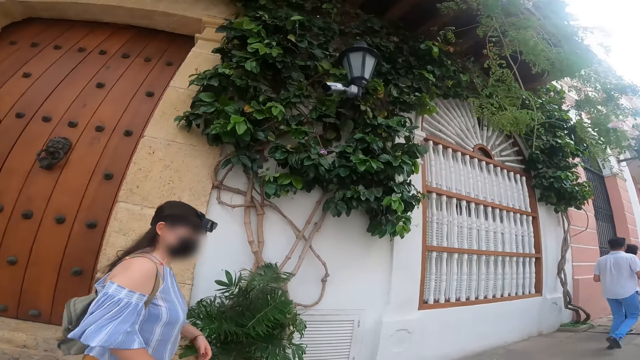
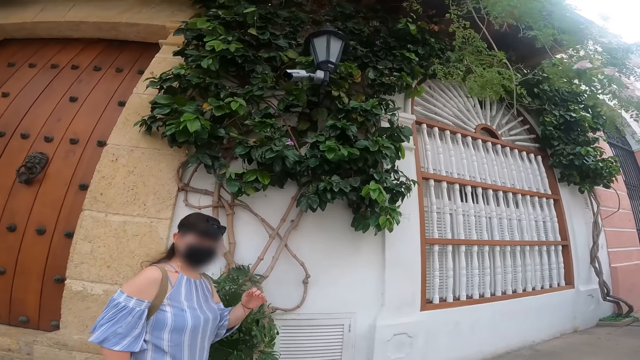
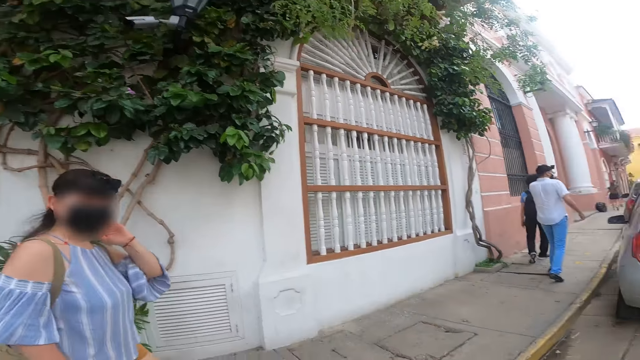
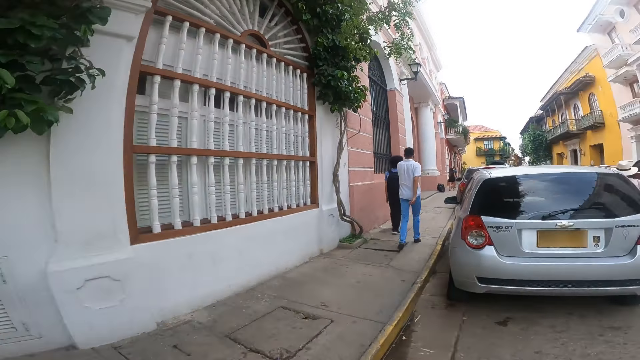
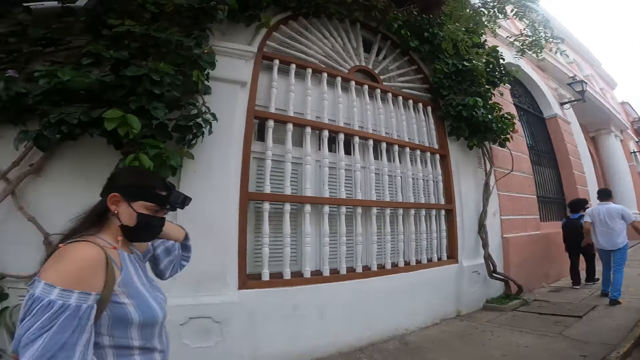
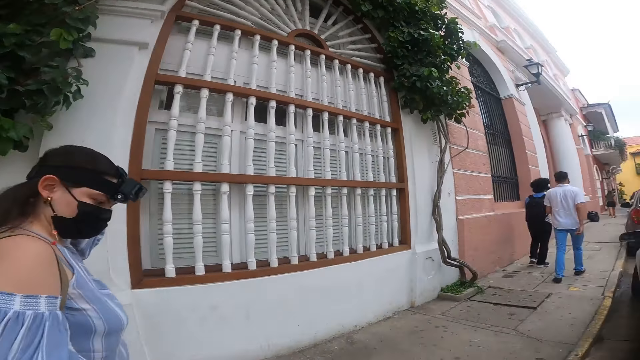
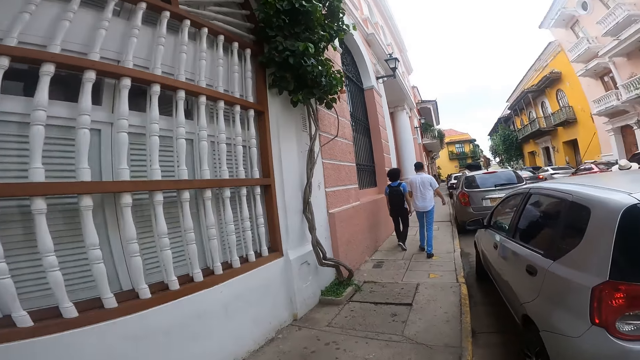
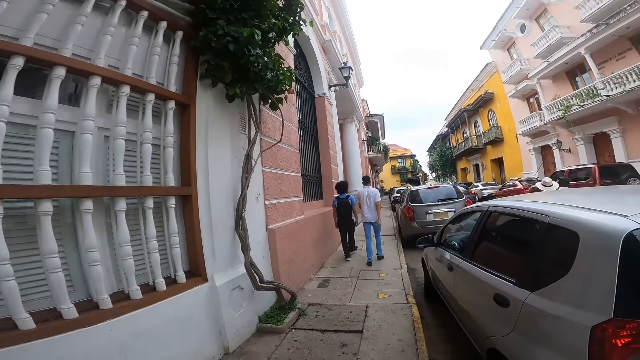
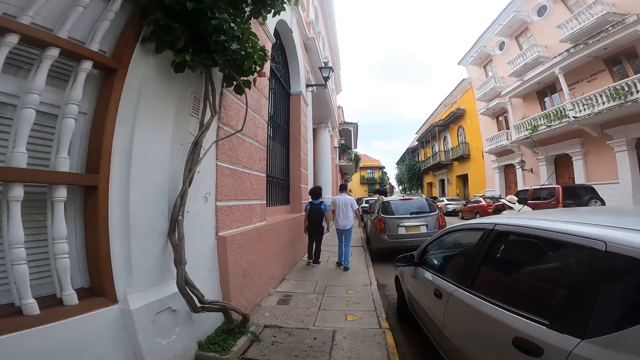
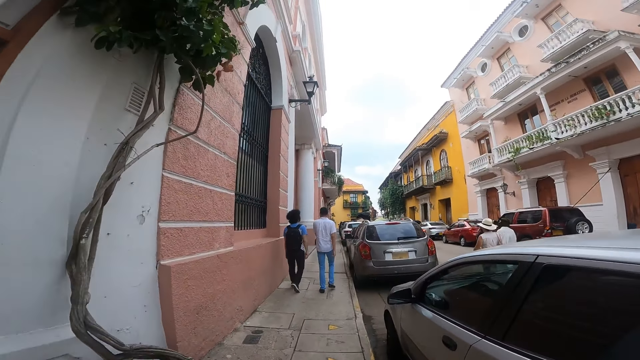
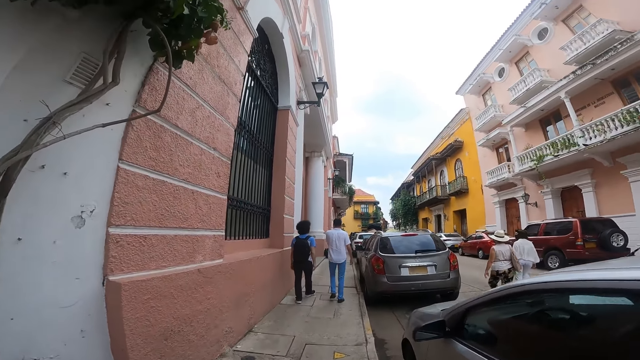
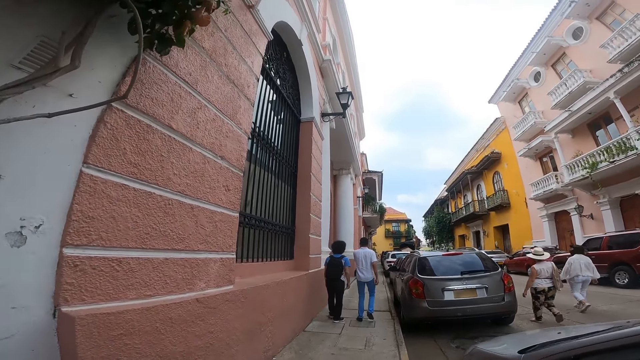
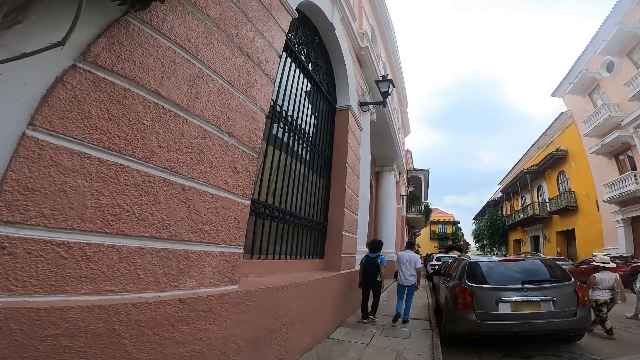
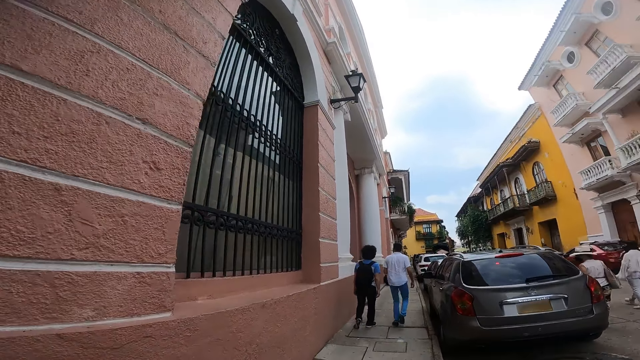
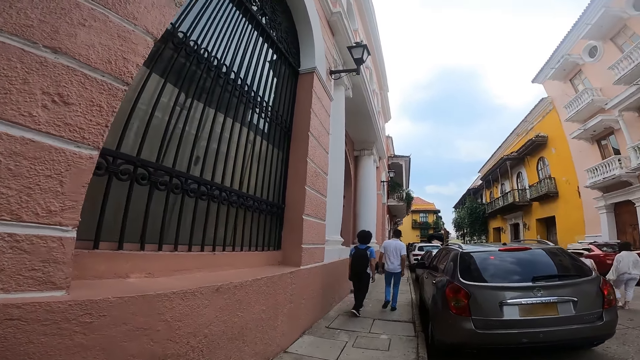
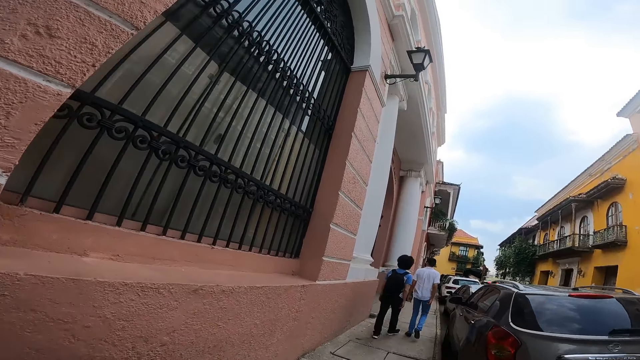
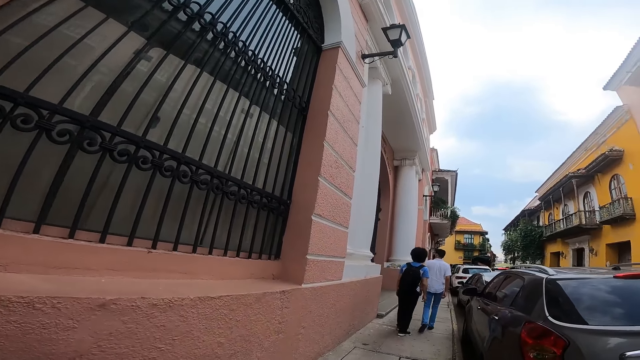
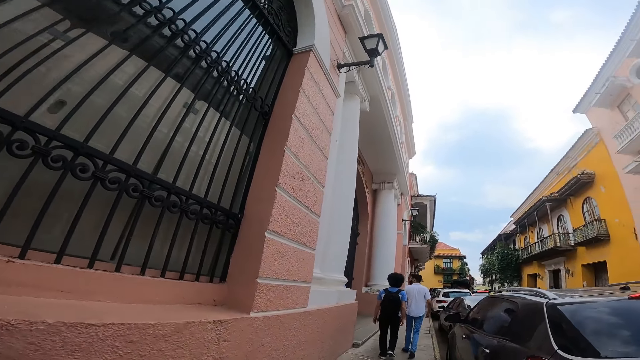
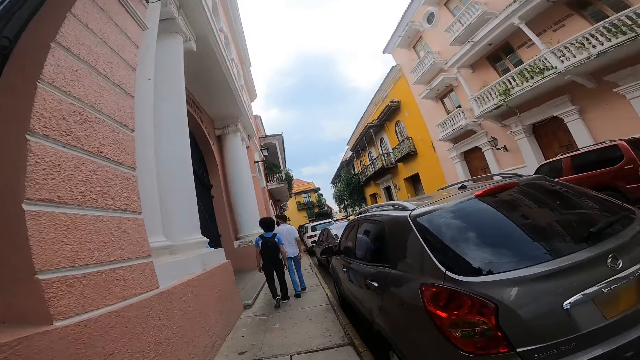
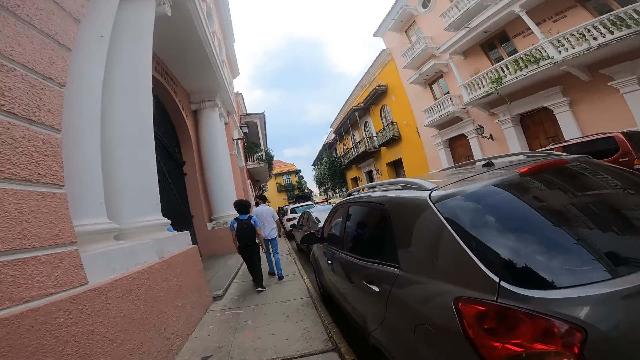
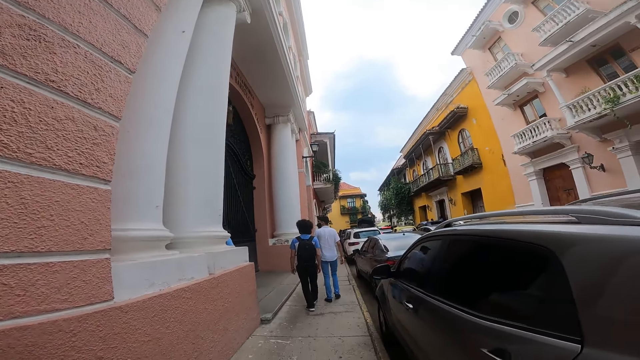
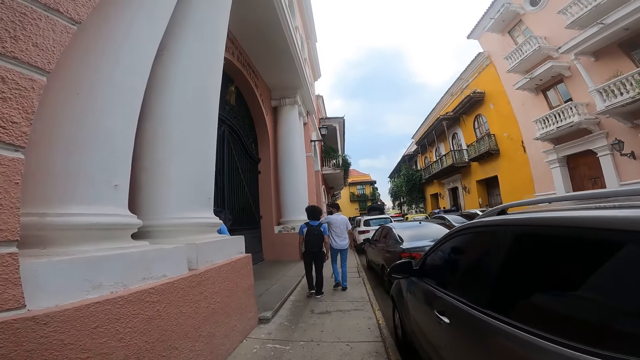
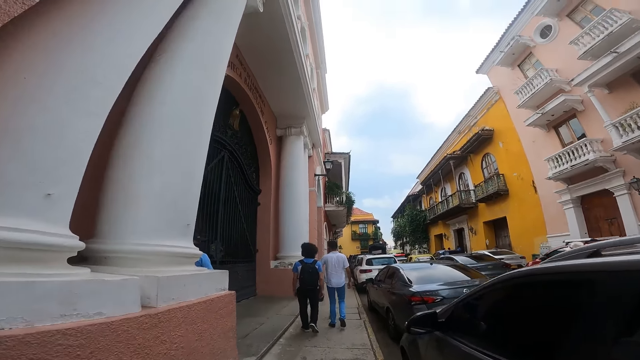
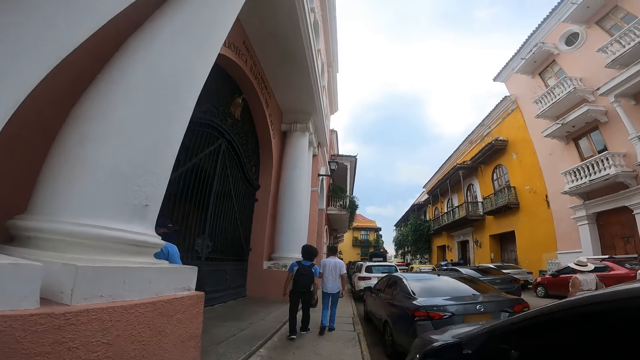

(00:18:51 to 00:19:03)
A lady adjusts her hair with her left hand. The lady interacts with the camera wearer. The camera wearer walks on a pedestrian lane alongside the lady.

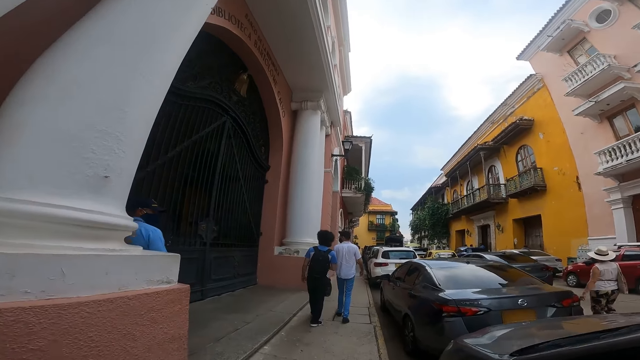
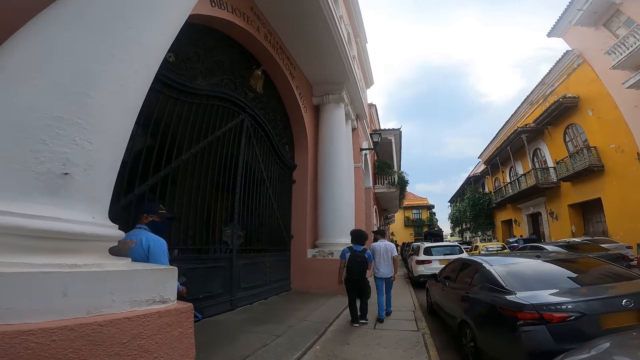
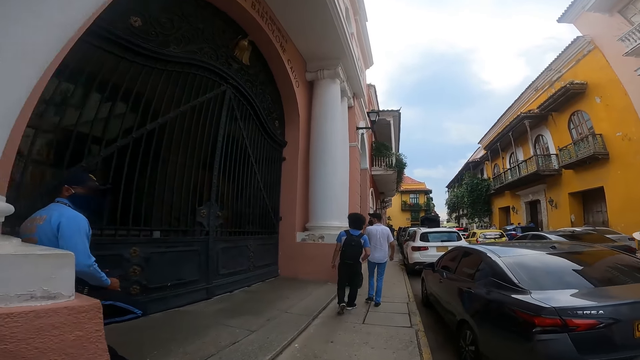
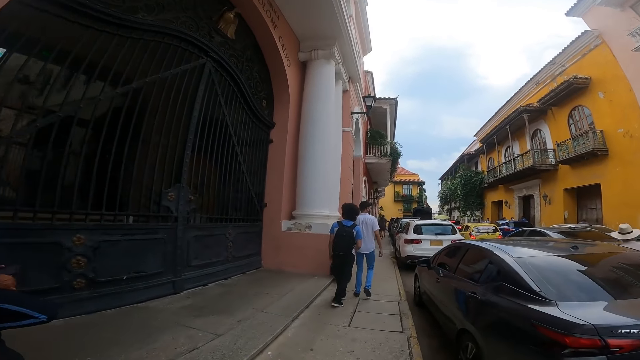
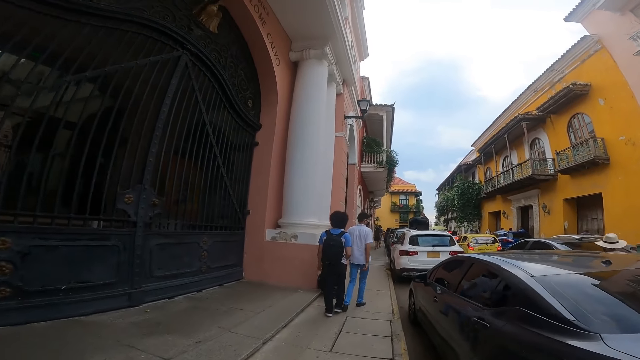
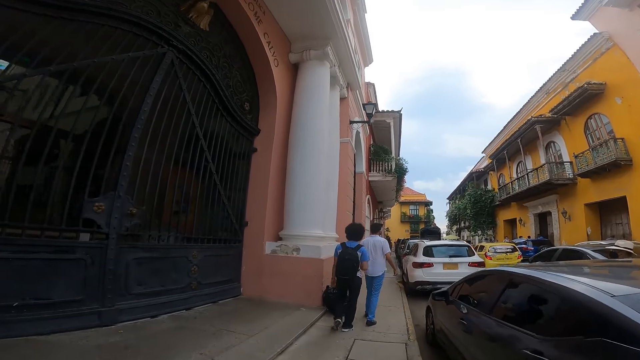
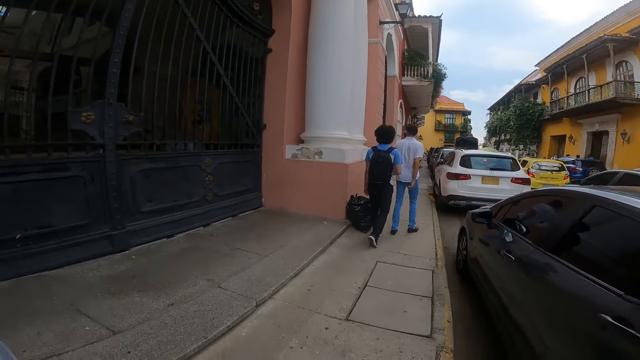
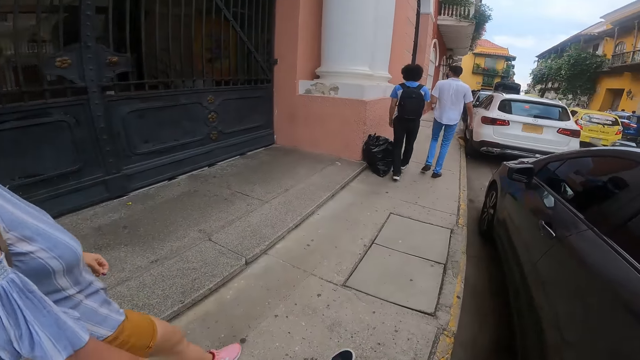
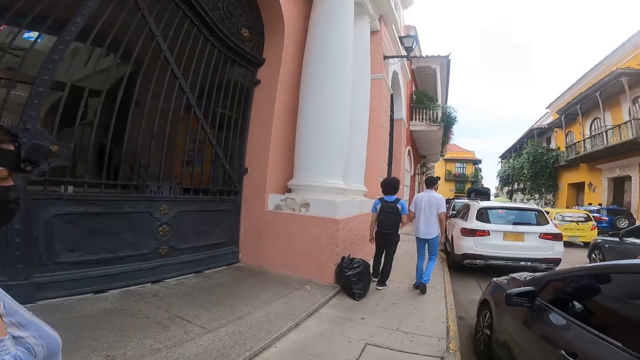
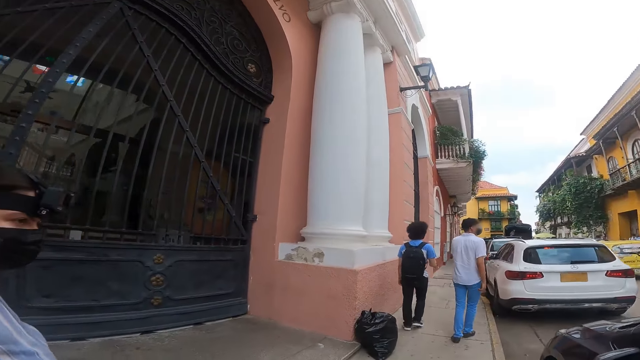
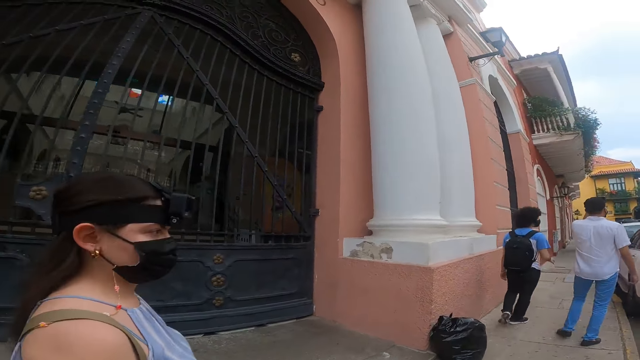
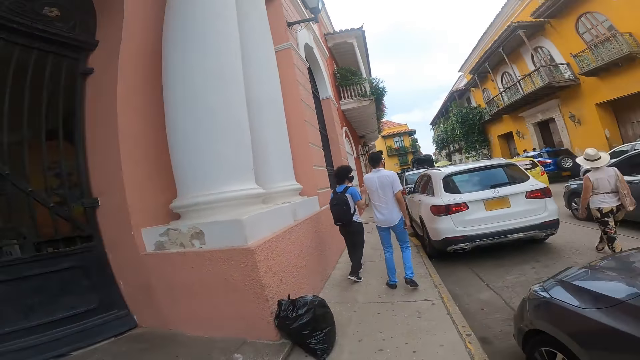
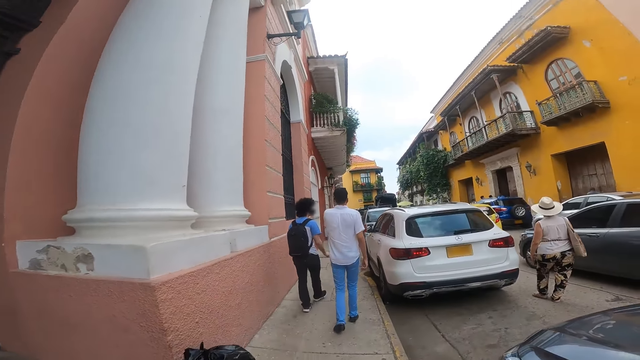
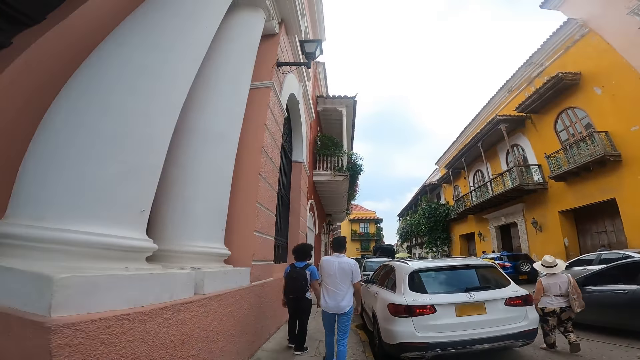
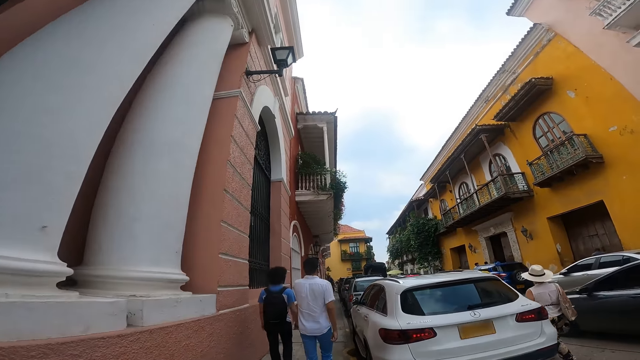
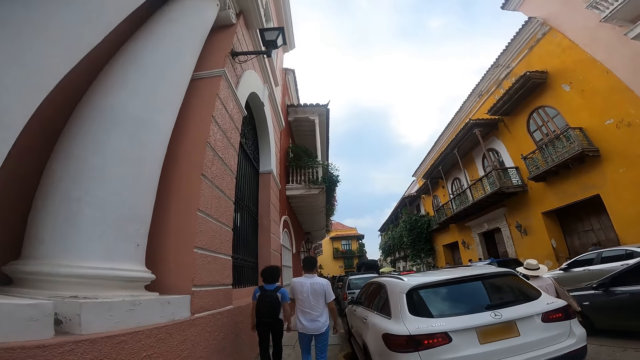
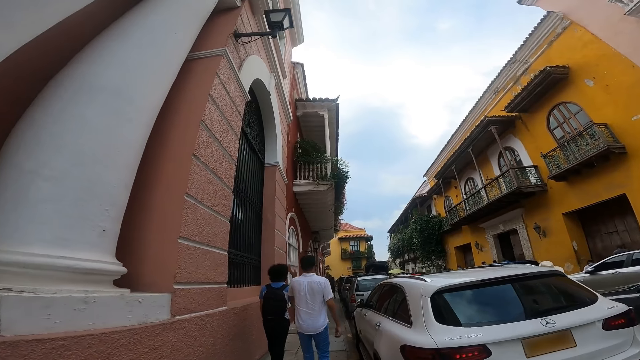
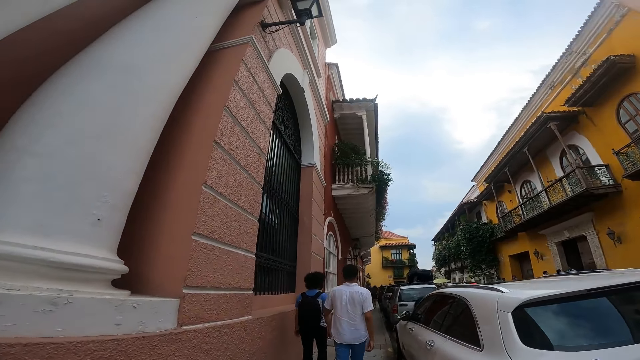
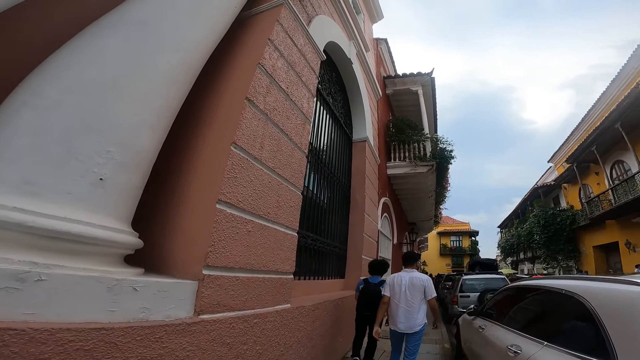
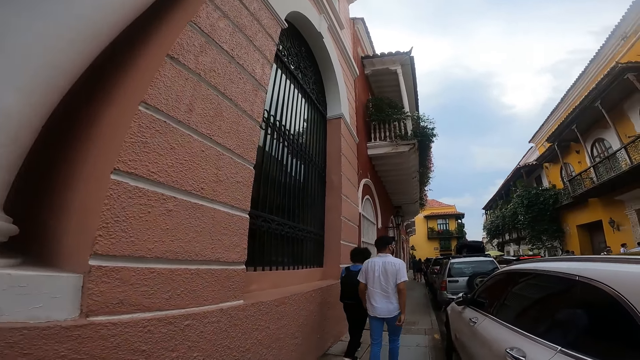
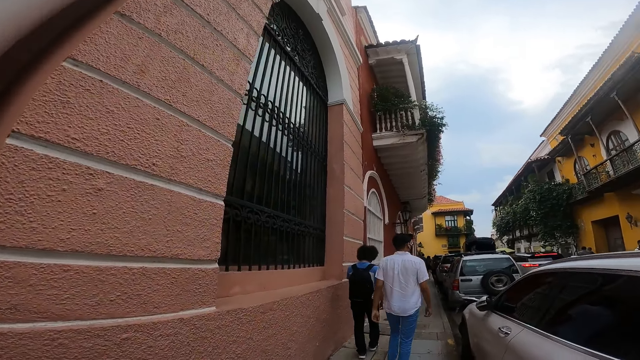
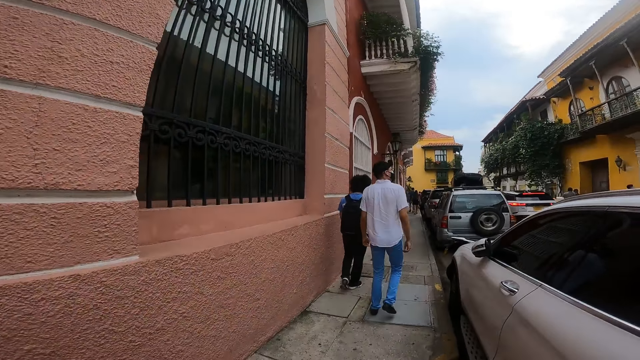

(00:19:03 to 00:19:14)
The camera wearer looks around a building. They walk on a sidewalk.
